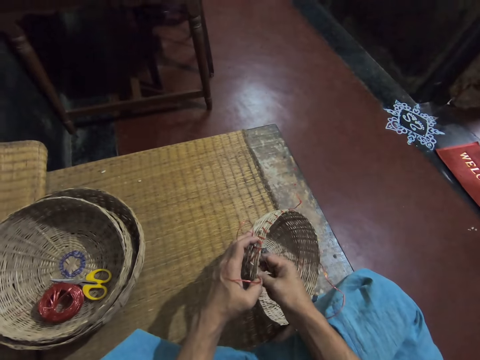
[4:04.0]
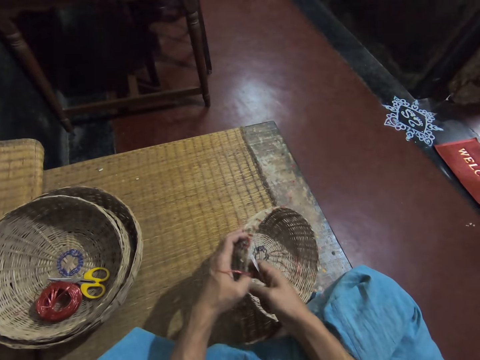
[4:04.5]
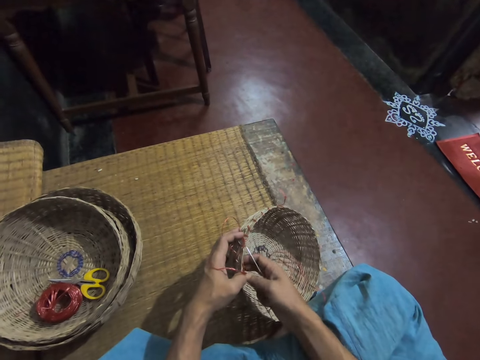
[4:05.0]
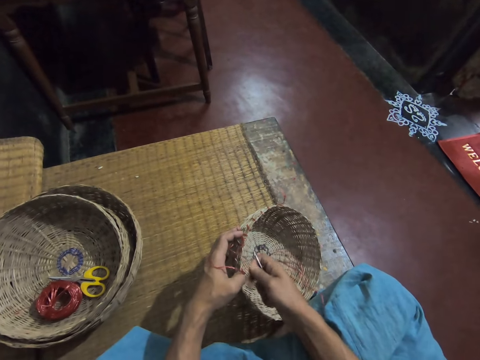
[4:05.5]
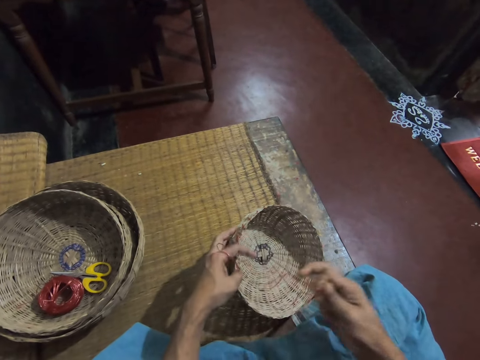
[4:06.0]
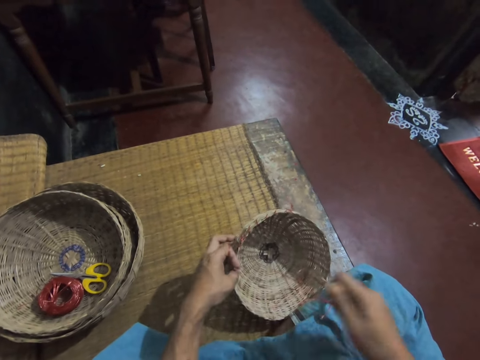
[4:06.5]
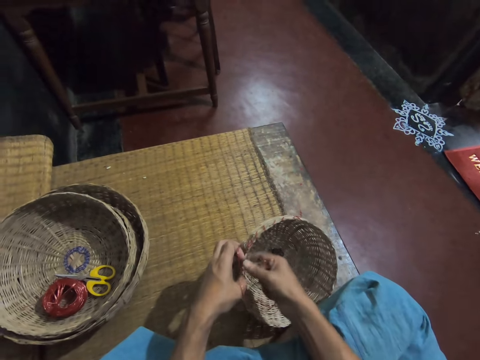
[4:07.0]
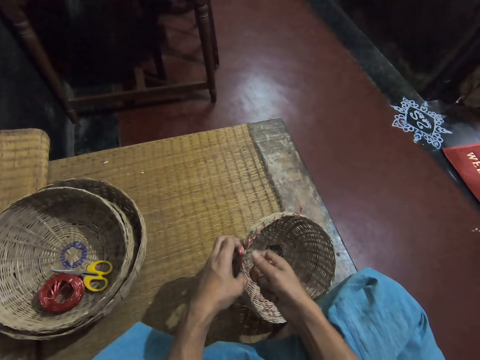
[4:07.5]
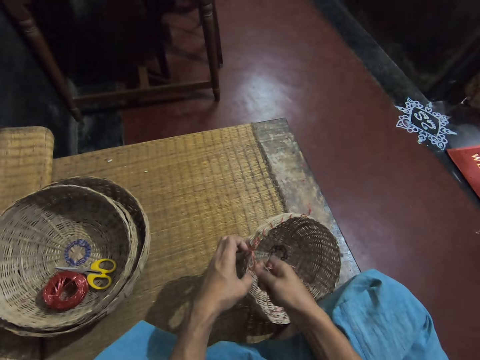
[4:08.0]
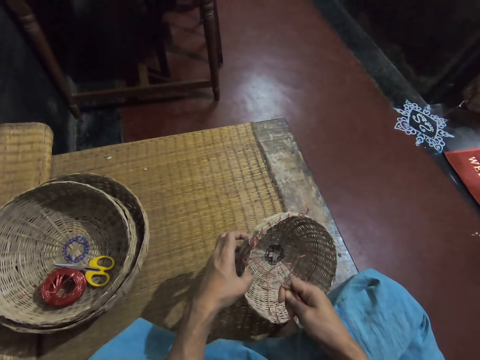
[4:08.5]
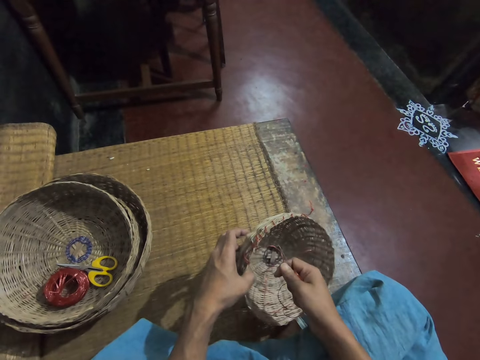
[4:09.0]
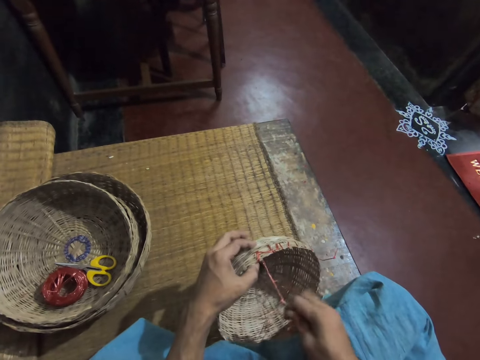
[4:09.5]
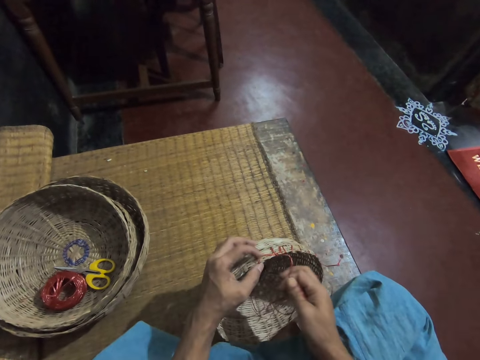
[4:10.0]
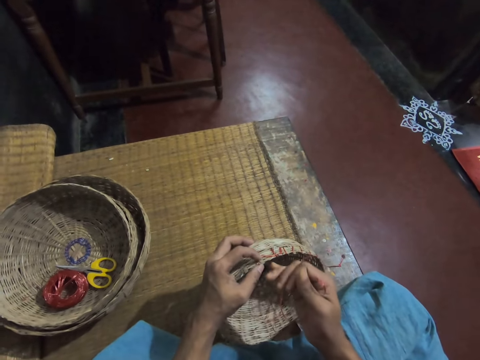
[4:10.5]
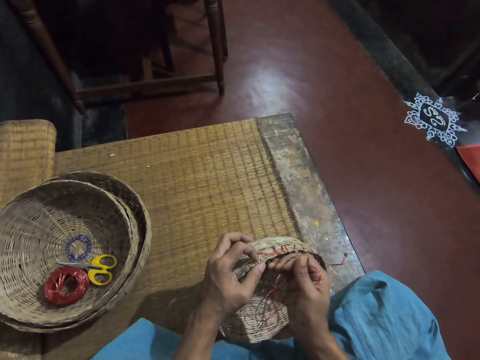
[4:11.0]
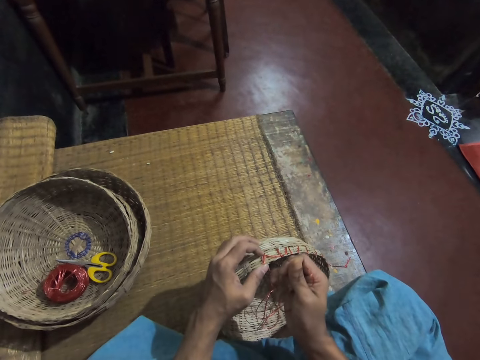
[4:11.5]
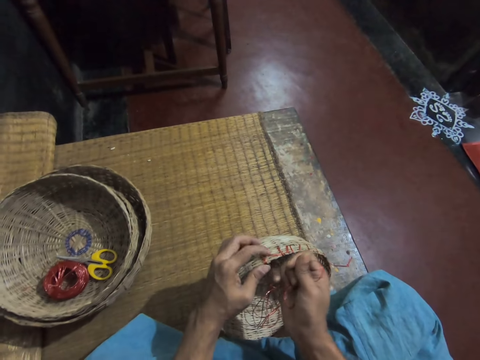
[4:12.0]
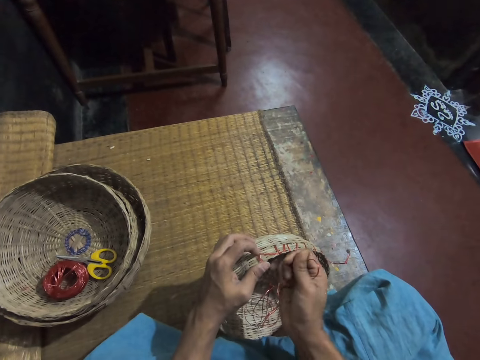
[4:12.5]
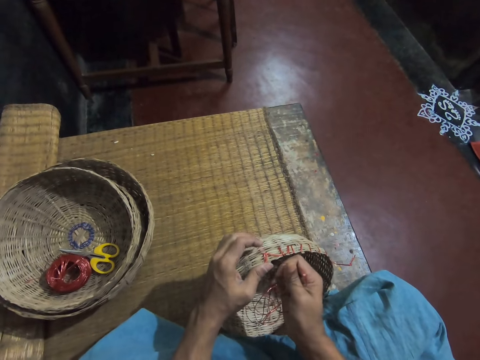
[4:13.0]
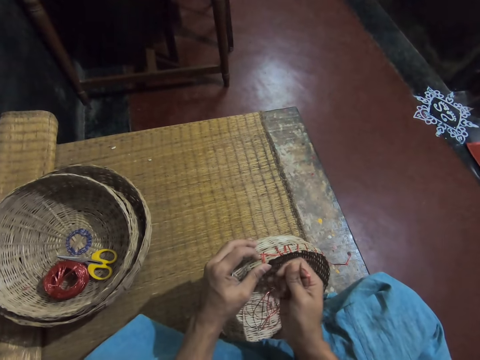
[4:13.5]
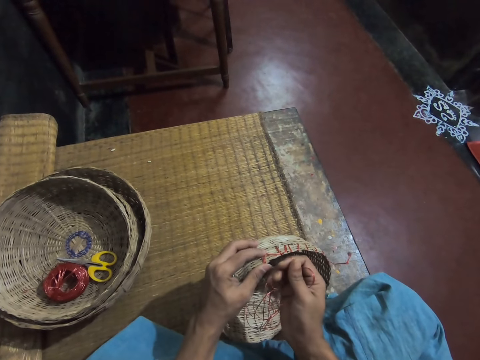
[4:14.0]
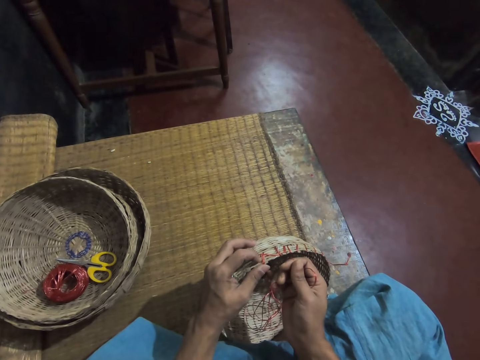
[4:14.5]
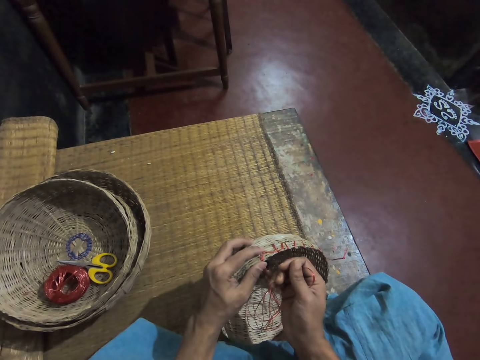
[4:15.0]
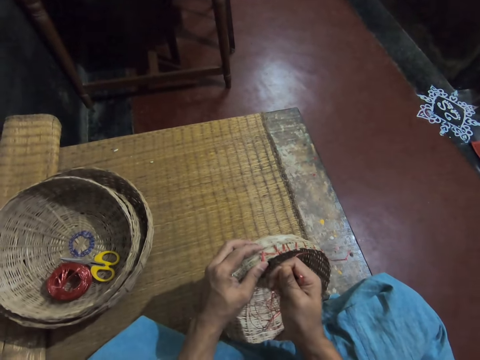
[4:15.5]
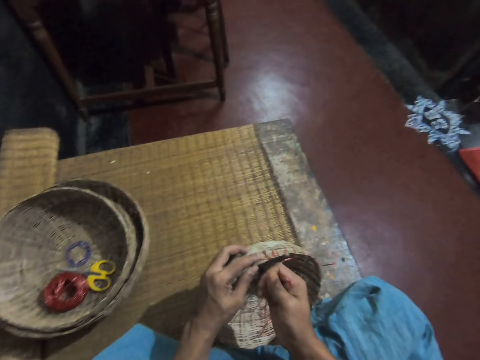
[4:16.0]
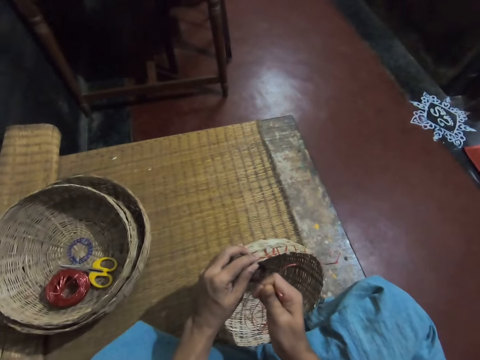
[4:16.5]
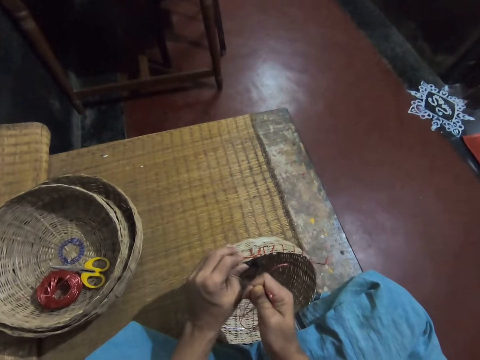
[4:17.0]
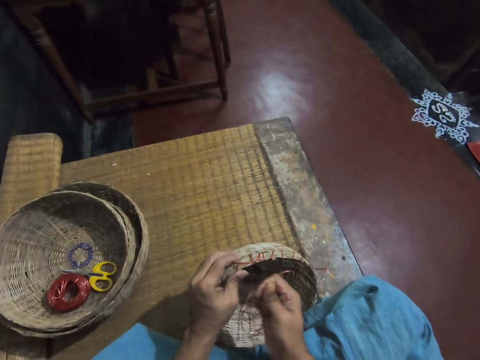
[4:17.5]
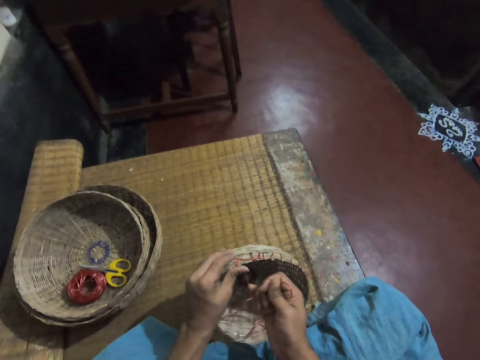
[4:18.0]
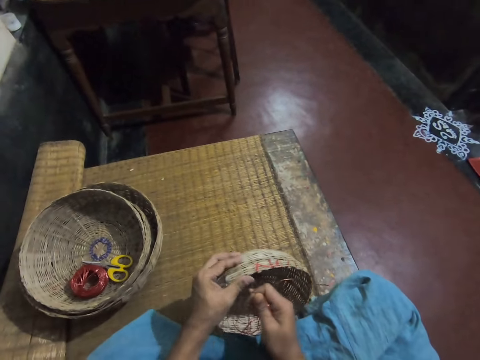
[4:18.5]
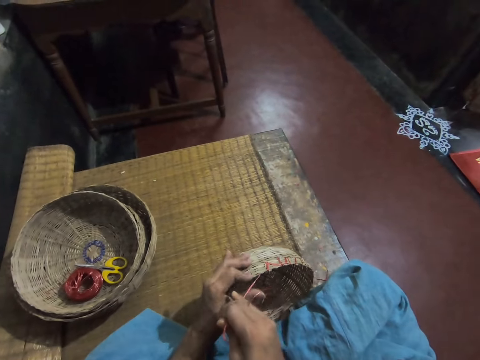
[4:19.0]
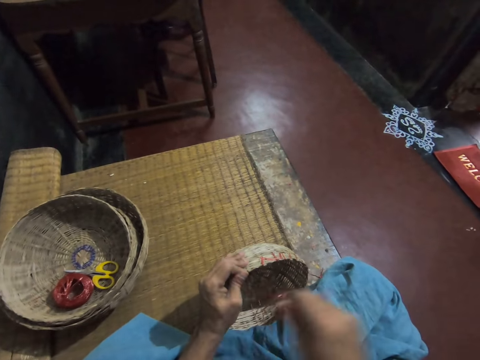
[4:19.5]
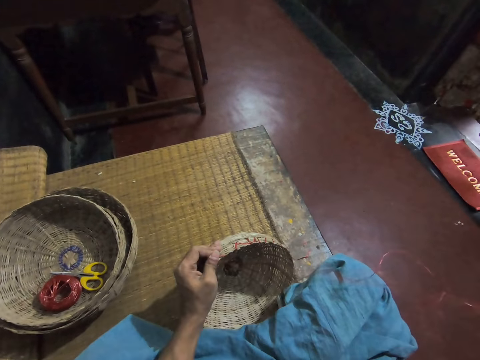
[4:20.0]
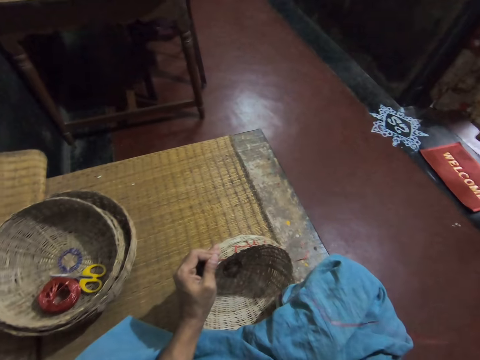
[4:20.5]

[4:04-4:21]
The camera wearer pulls the thread. They tighten the rope on the weaving reed basket. They pull the thread.

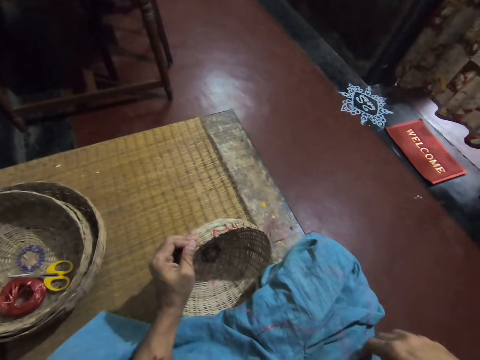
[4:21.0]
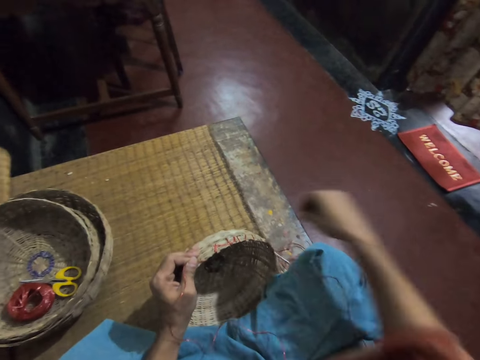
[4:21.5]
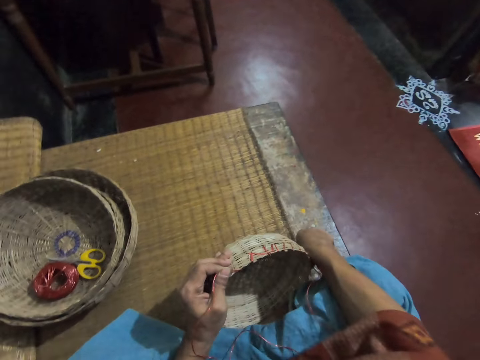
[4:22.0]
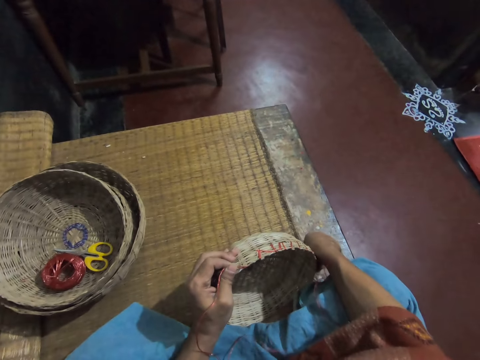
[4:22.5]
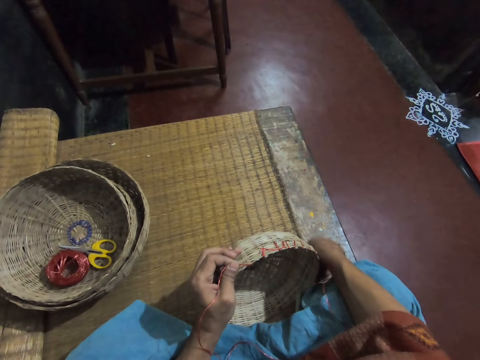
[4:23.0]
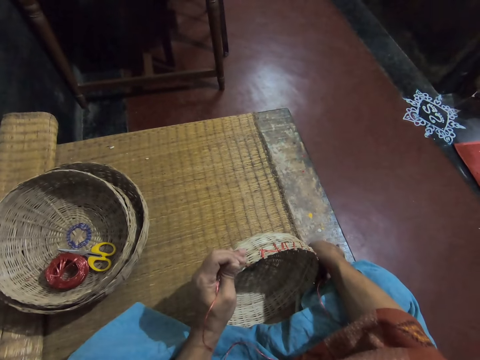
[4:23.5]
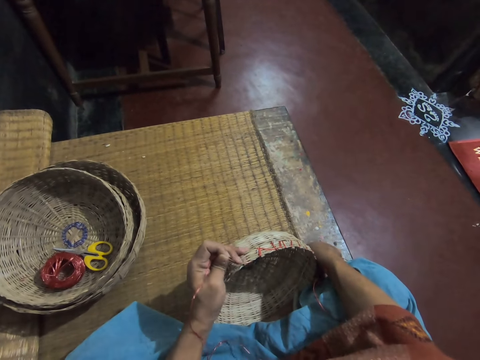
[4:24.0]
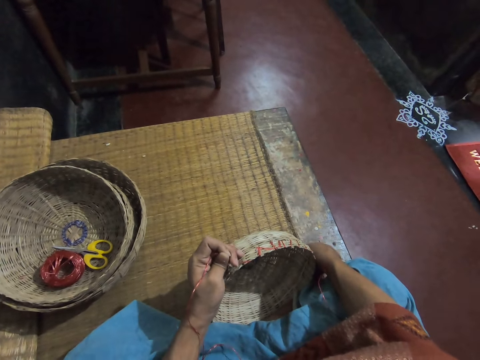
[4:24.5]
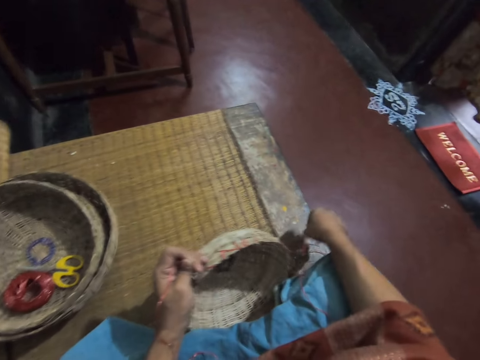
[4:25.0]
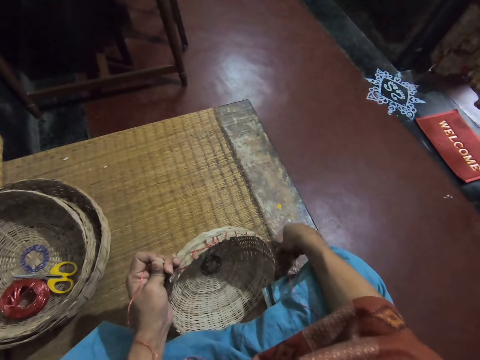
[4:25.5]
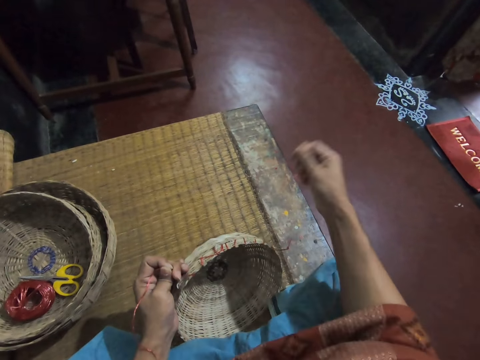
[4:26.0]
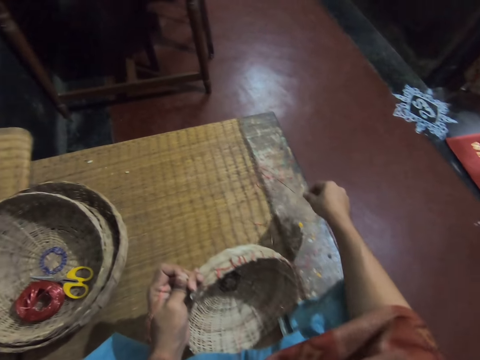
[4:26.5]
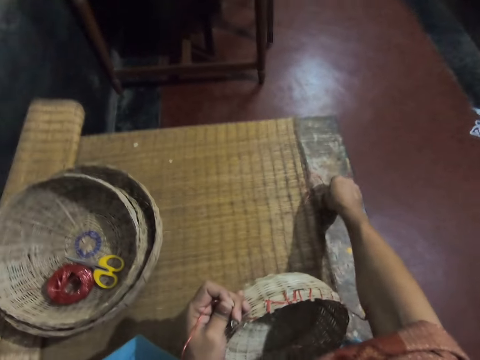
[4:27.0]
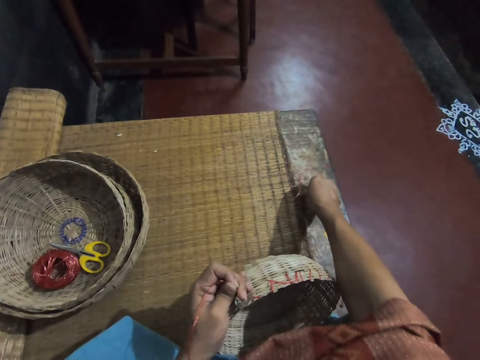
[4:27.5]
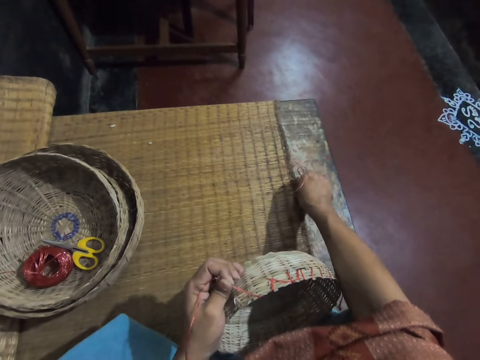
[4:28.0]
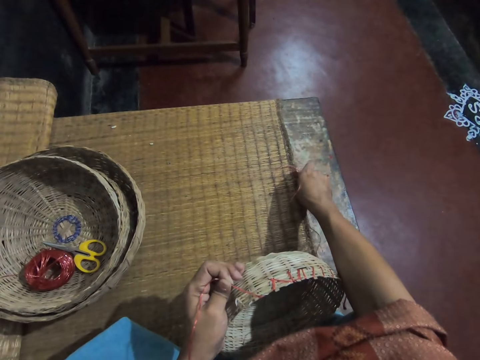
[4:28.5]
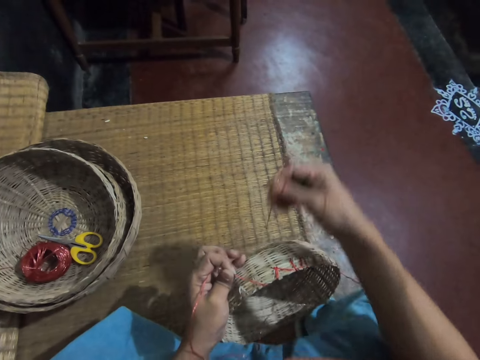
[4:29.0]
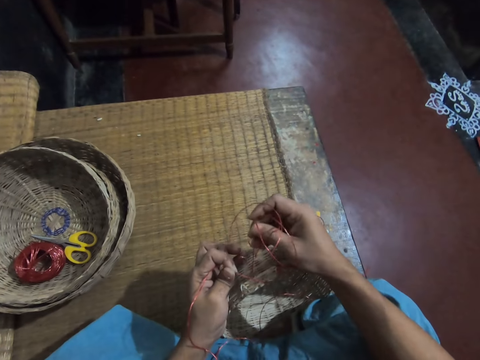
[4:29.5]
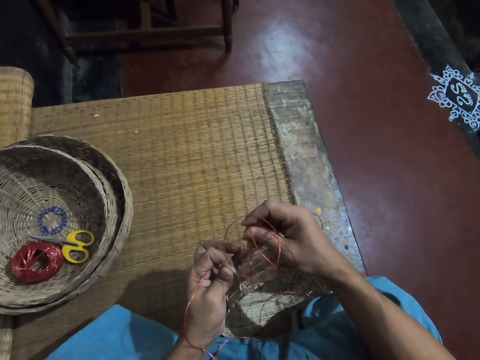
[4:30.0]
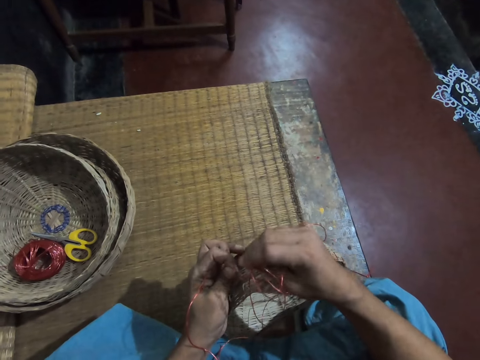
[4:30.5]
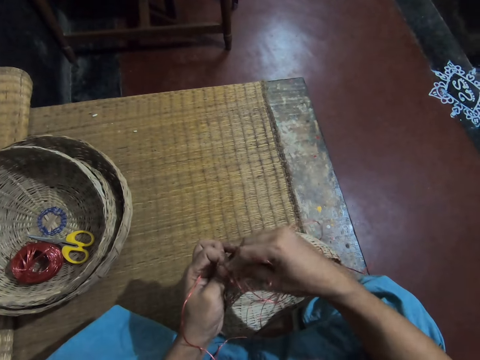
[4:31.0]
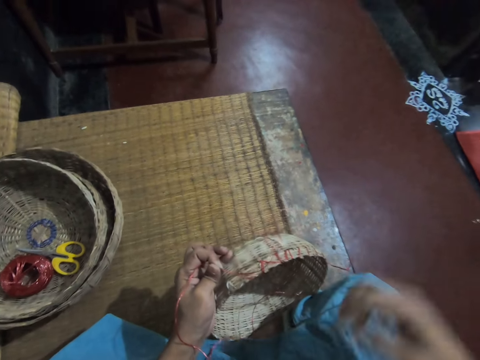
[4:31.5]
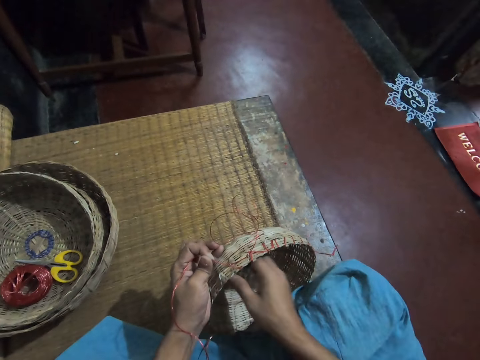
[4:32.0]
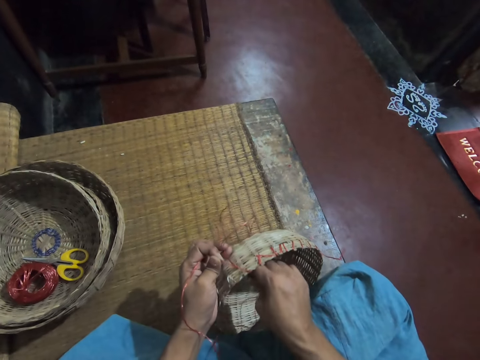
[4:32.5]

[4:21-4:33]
The camera wearer picks up the needle. They sew a rope on the weaving reed basket with the needle. They insert the needle in the basket.
